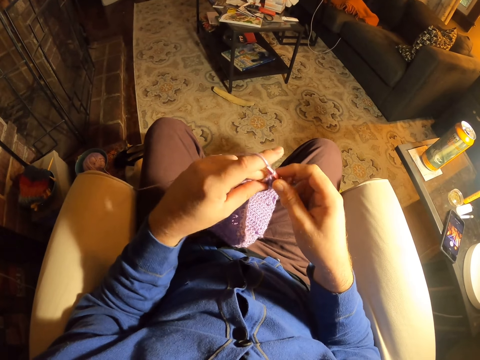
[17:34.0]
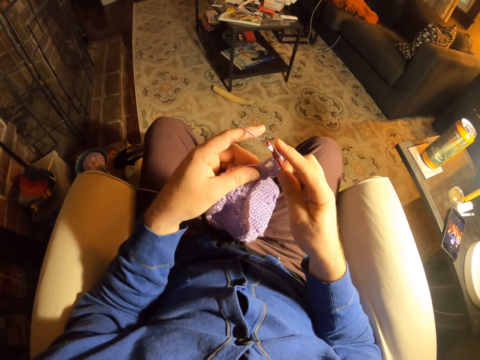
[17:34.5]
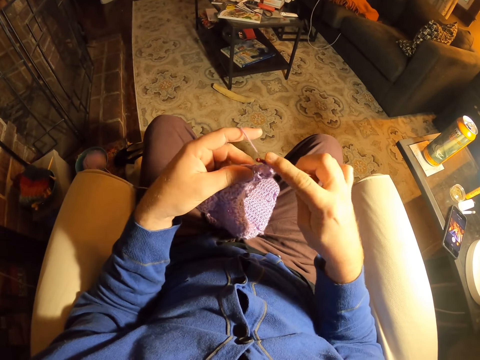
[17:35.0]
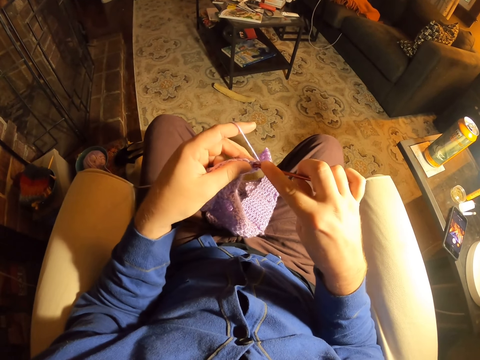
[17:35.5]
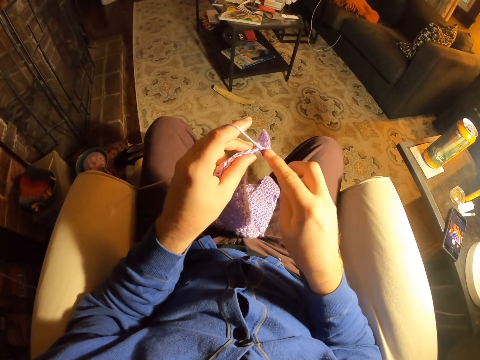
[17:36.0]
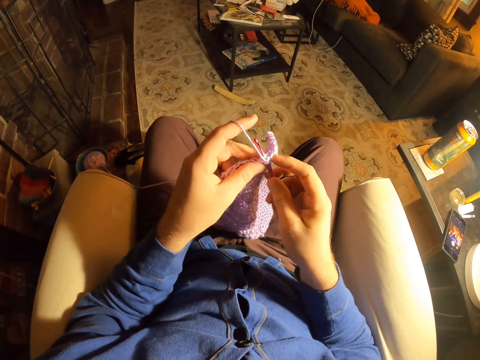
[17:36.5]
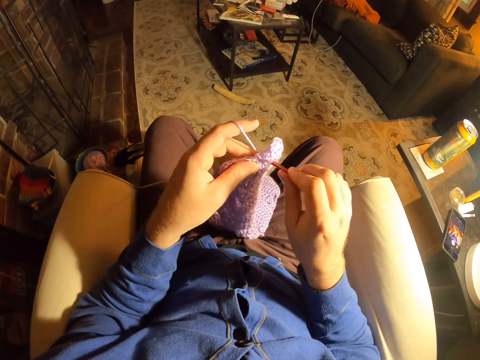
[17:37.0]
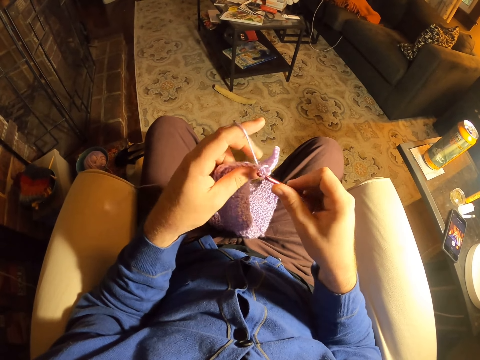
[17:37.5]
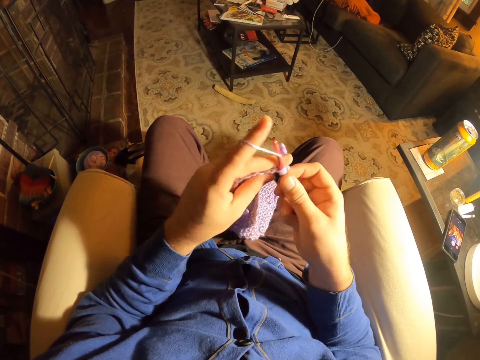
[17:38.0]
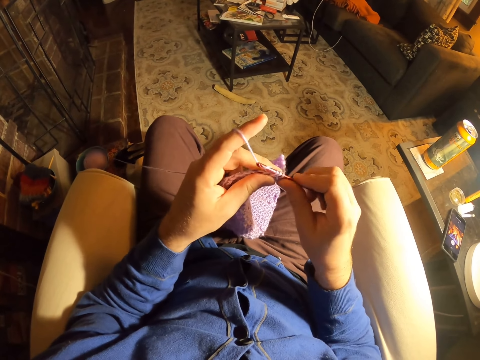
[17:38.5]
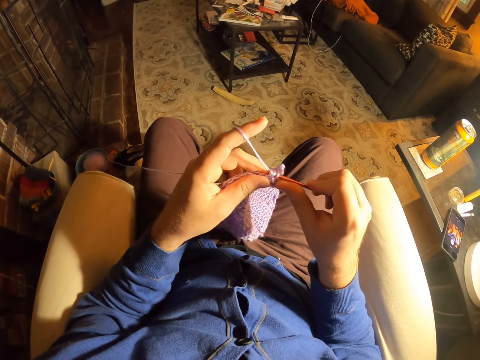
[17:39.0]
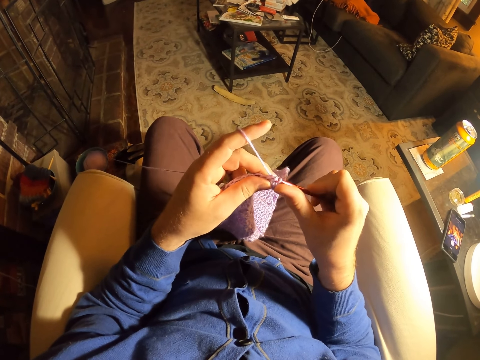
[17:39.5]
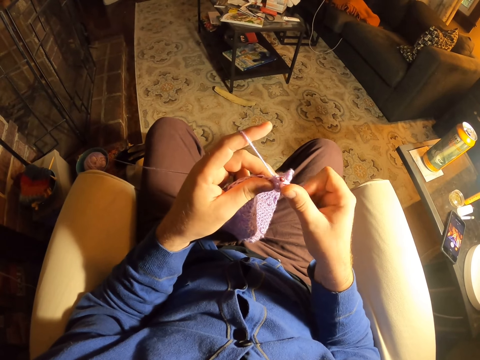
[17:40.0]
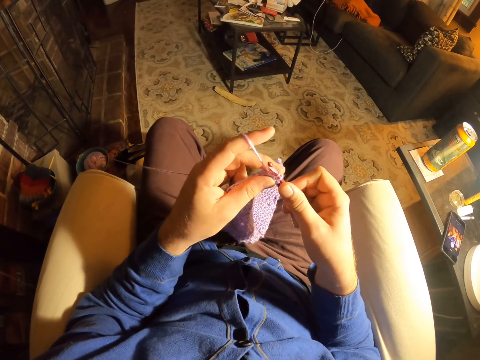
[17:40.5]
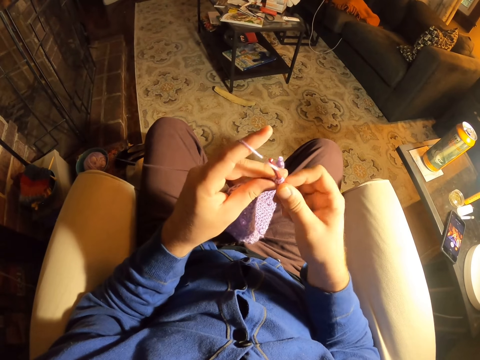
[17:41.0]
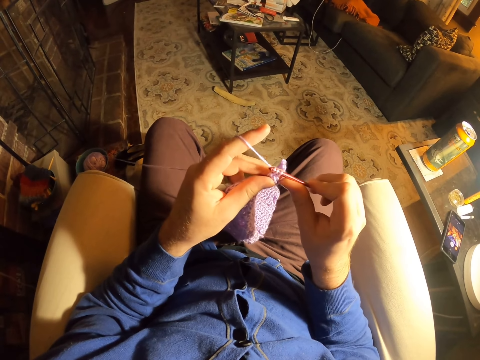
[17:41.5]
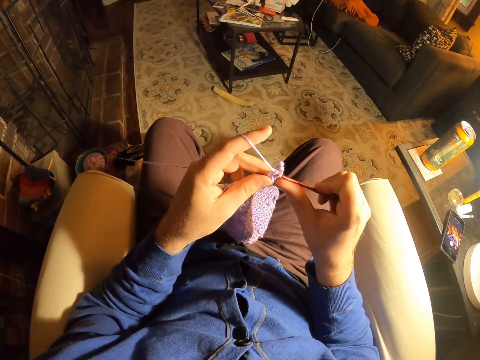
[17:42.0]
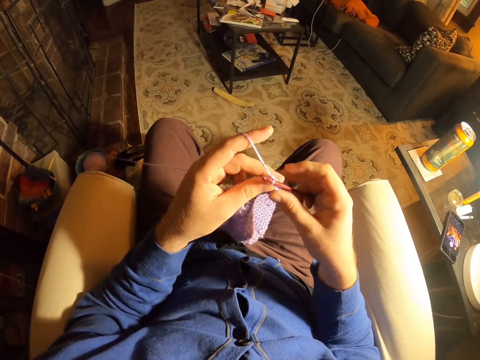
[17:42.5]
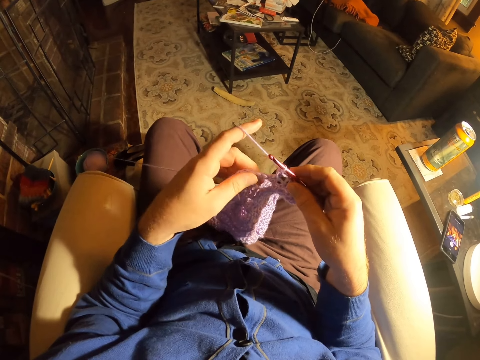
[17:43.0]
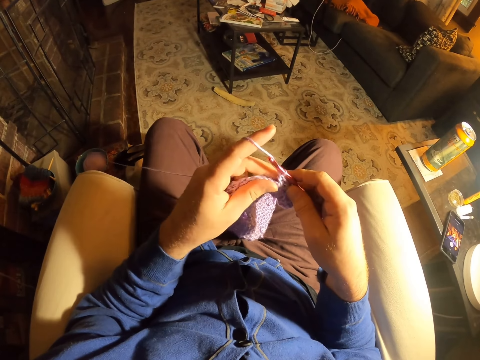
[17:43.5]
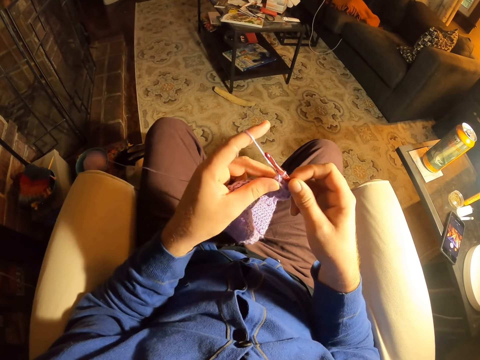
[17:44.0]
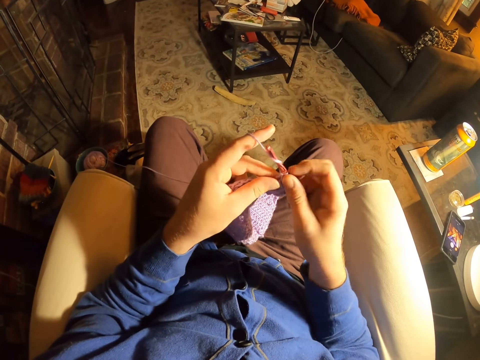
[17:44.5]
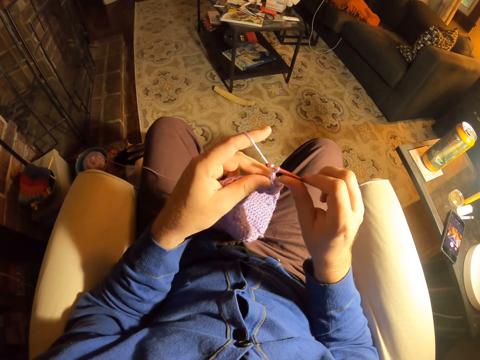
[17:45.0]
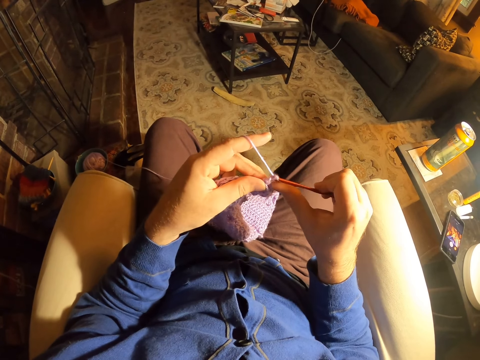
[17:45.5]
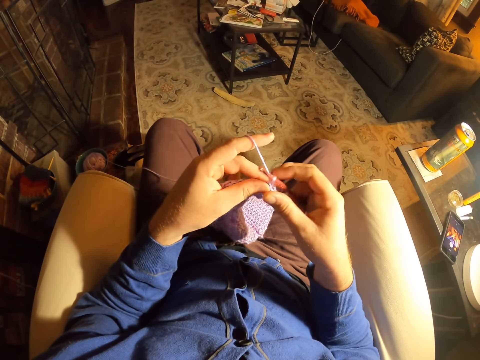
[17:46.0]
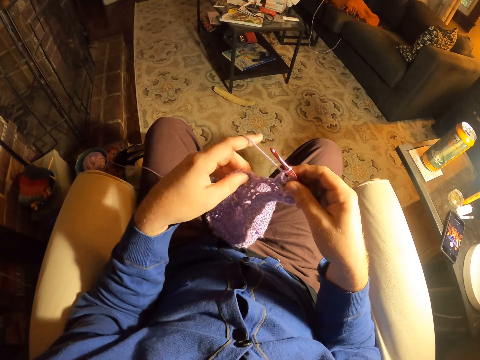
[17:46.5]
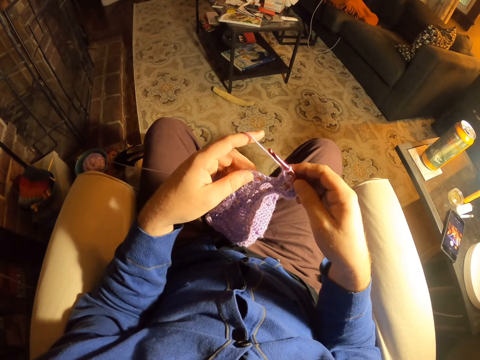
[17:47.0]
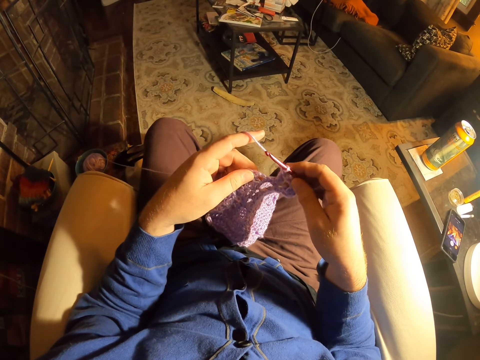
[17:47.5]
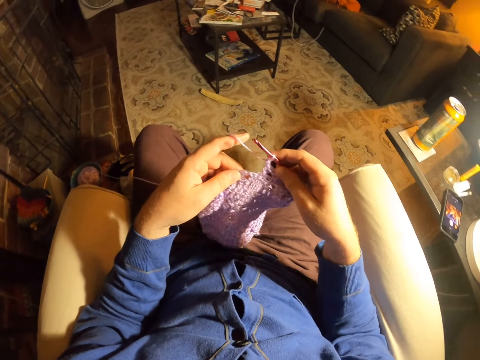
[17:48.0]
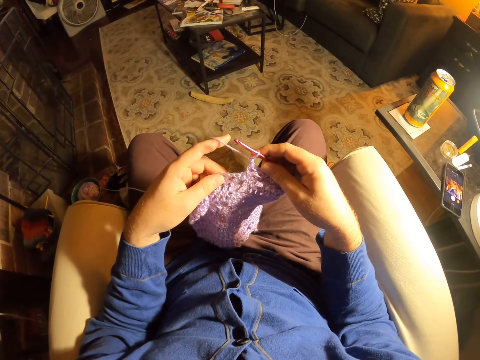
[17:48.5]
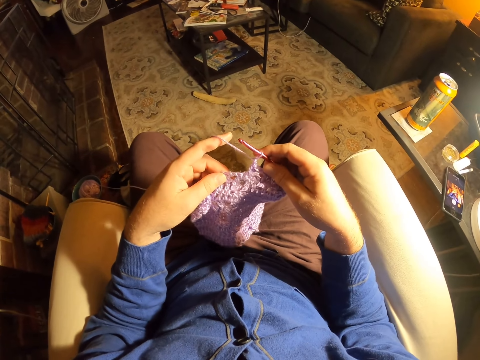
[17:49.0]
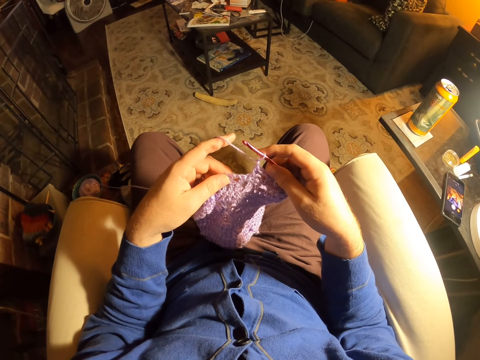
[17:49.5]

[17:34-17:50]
The camera wearer rolls thread around the crochet needle and knits a fabric with the crochet needle. They roll thread around the crochet needle and knit the fabric with the crochet needle. They roll thread around the crochet needle and knit the fabric with the crochet needle. They examine the fabric stitches. They roll thread around the crochet needle and knit the fabric with the crochet needle. They examine the fabric stitches. They look to the right.

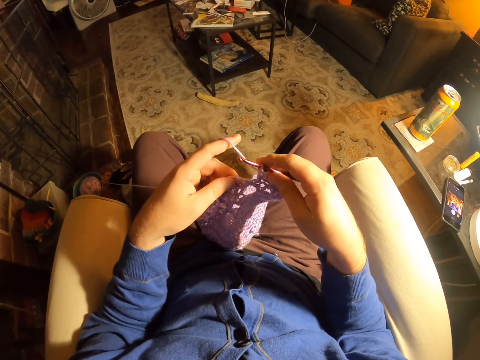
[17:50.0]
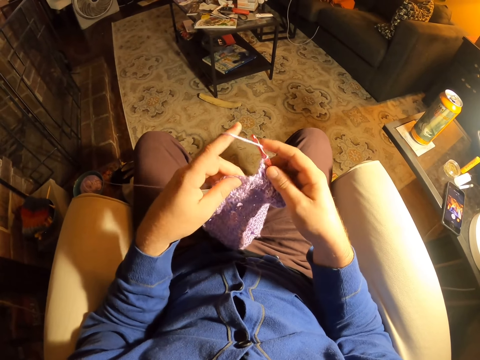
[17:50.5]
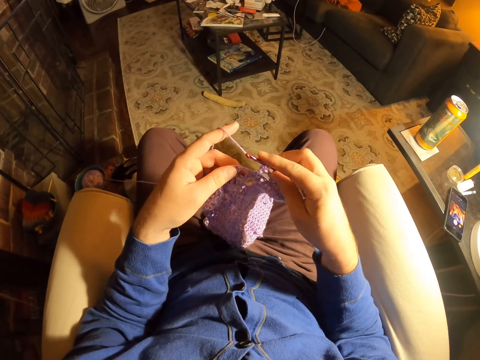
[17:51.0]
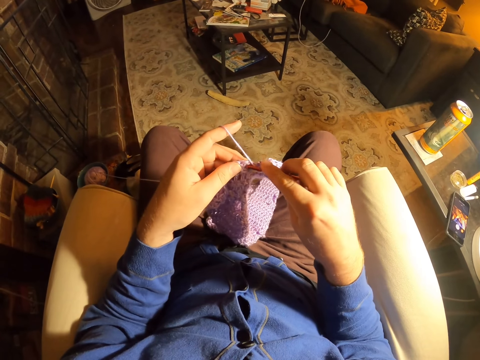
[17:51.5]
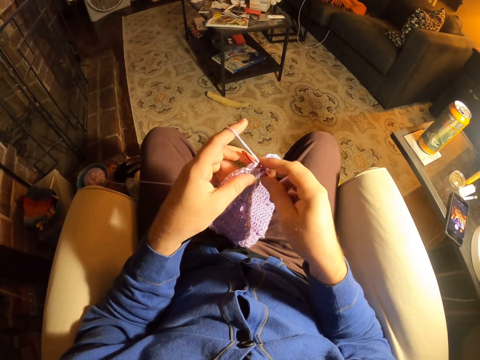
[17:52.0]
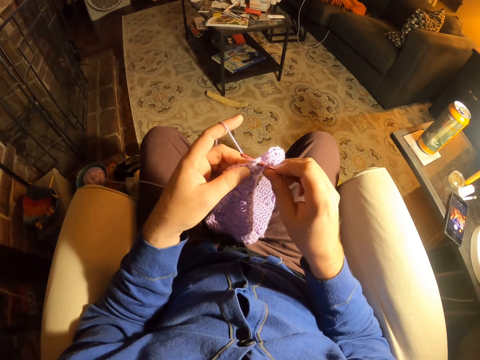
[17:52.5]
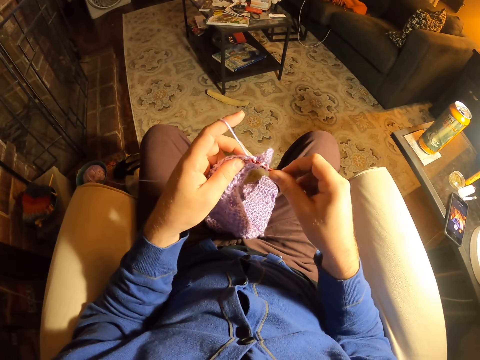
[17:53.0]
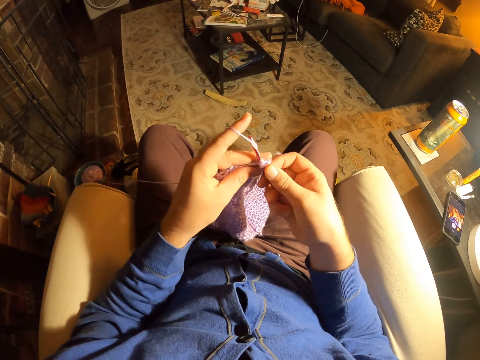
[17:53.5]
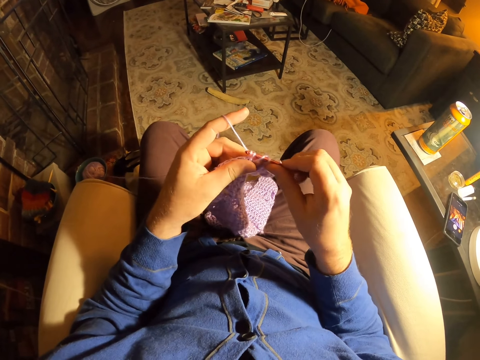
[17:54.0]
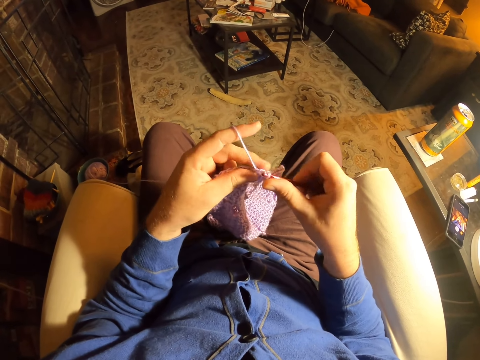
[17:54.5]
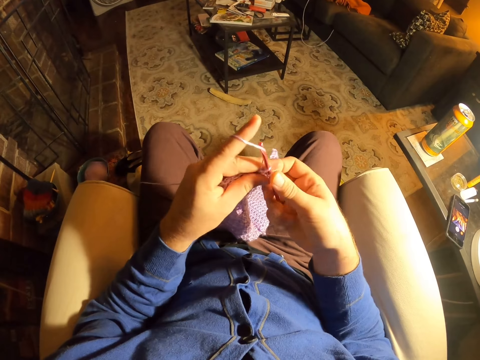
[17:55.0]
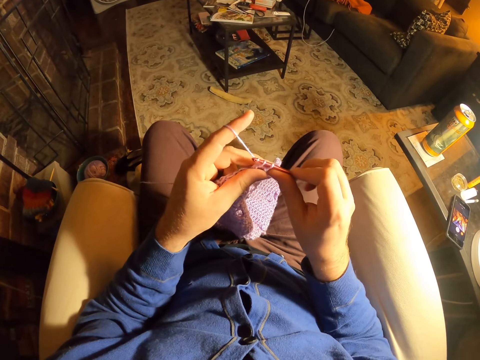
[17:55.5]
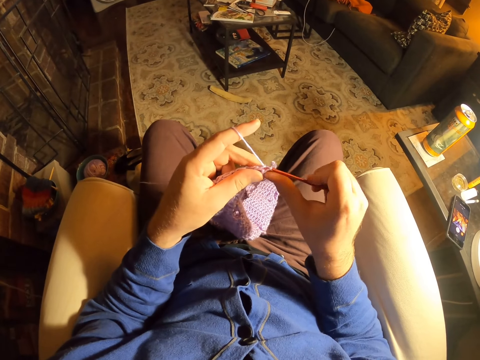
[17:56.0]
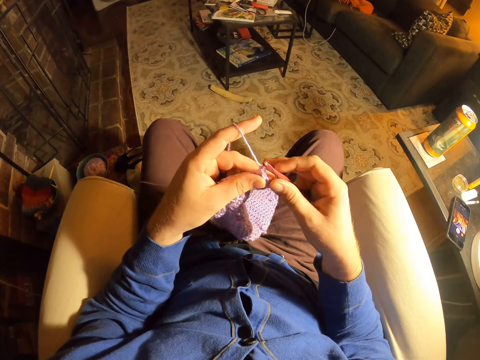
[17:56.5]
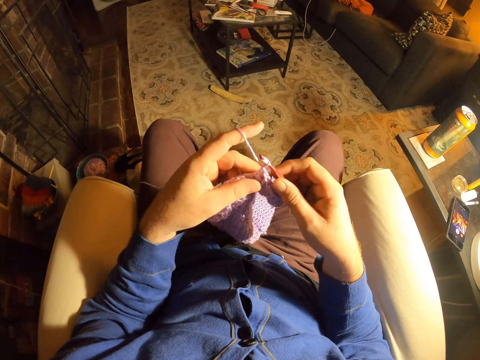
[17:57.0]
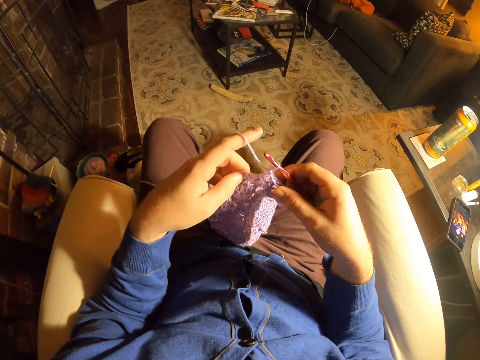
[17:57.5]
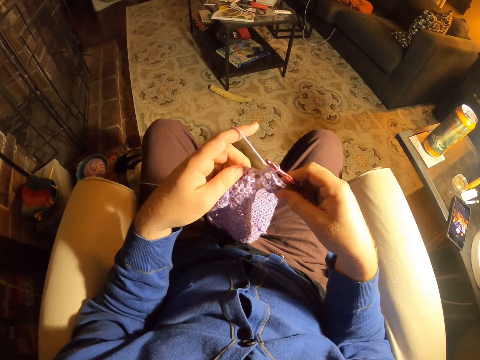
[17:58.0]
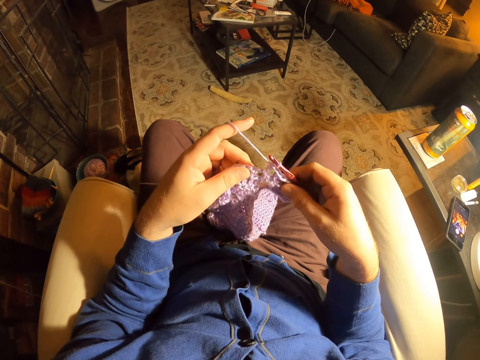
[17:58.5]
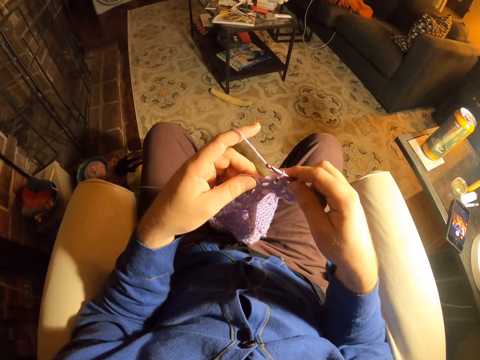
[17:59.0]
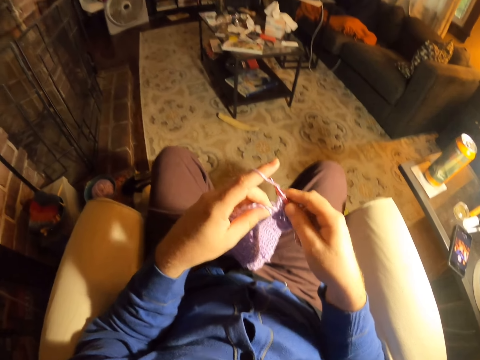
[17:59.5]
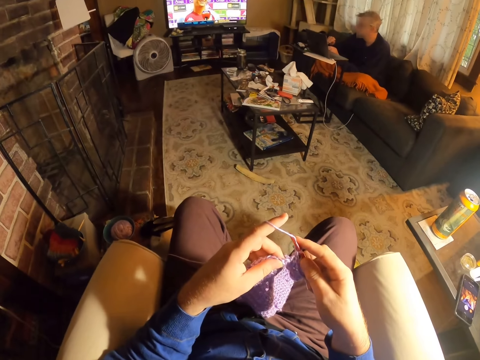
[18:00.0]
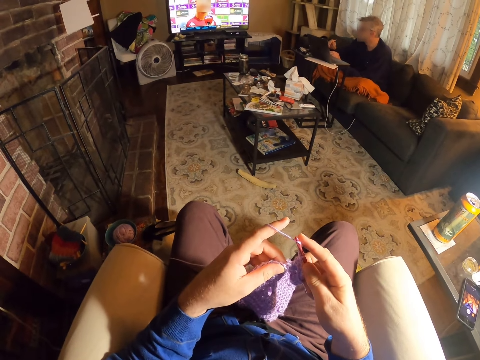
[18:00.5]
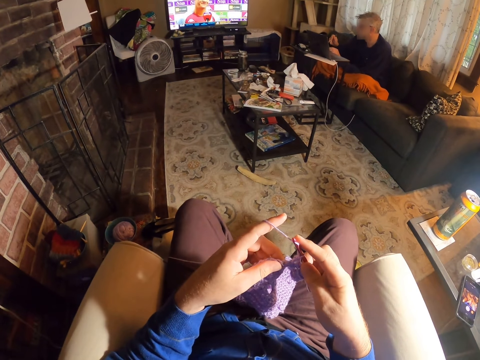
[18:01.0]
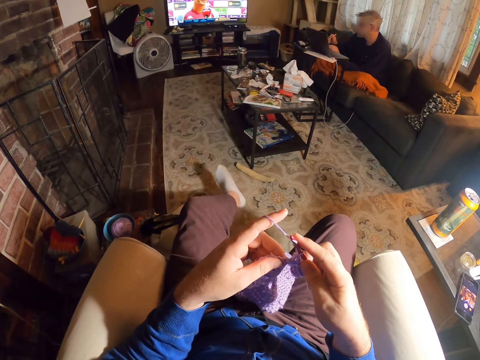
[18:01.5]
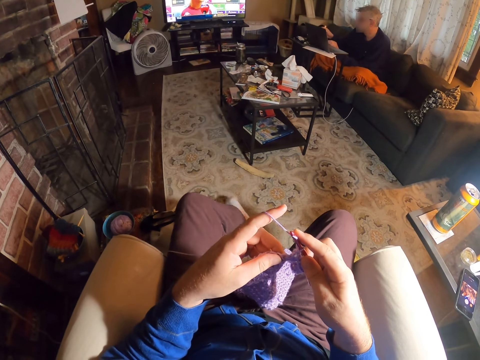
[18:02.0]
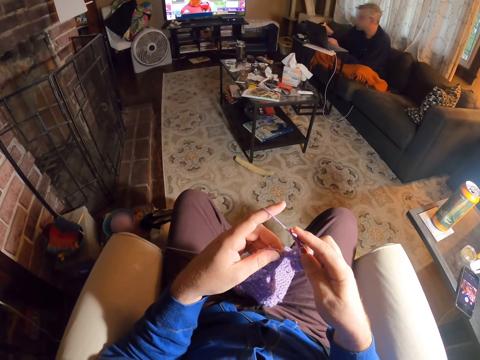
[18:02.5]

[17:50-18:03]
The camera wearer rolls thread around the crochet needle. They knit a fabric with the crochet needle. They roll thread around the crochet needle. They knit the fabric with the crochet needle. They examine the fabric stitches. They roll thread around the crochet needle. They watch television. They stretch the left leg. A man operates a laptop.
